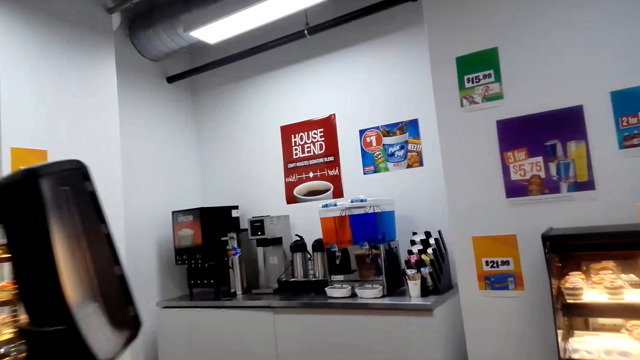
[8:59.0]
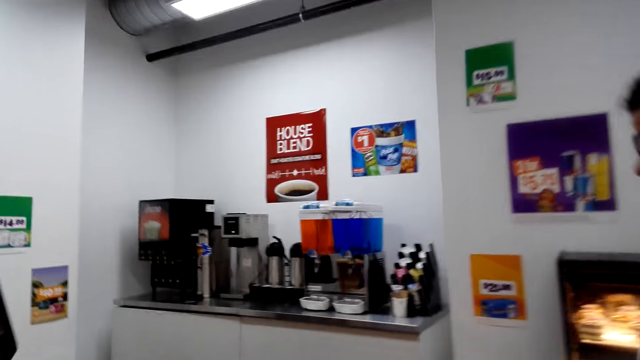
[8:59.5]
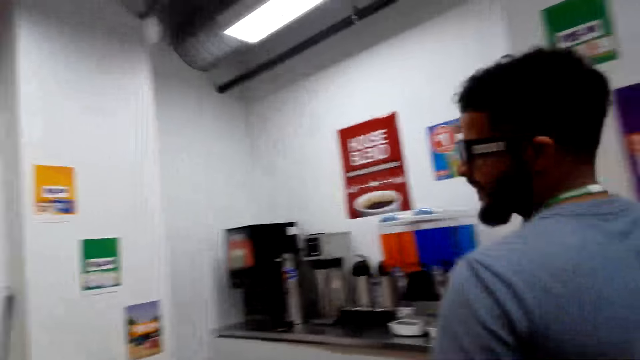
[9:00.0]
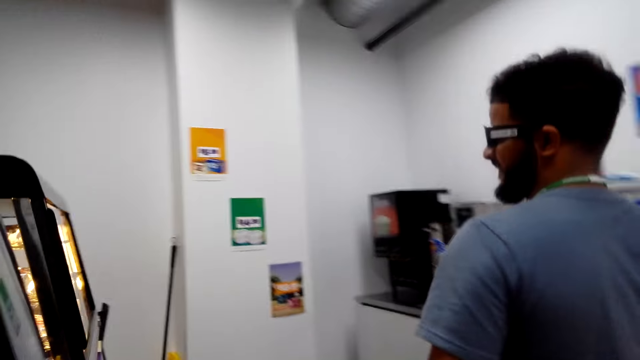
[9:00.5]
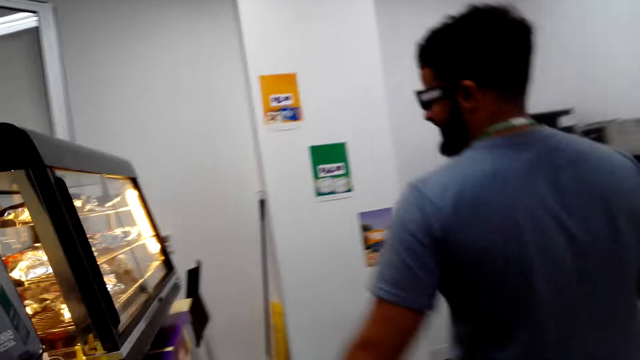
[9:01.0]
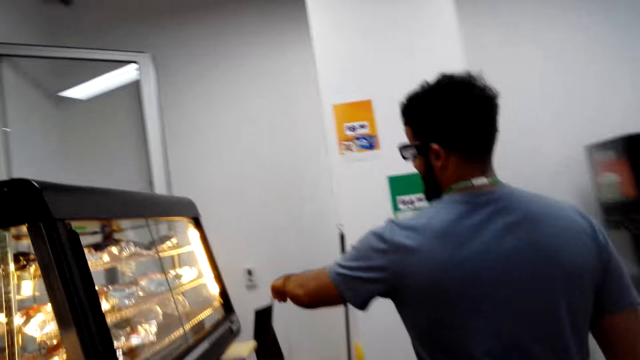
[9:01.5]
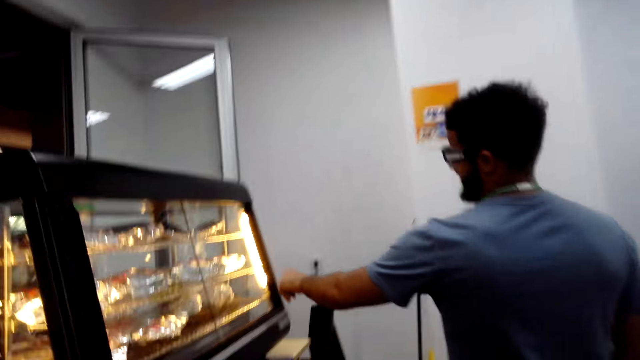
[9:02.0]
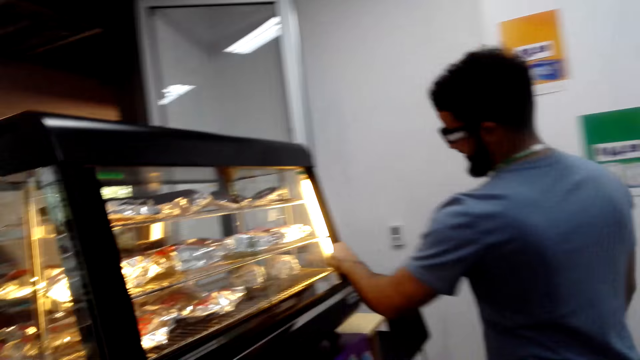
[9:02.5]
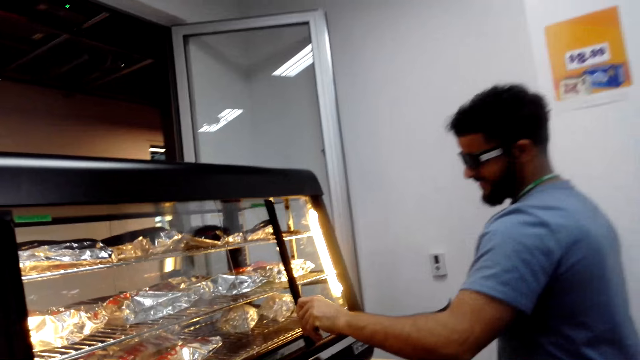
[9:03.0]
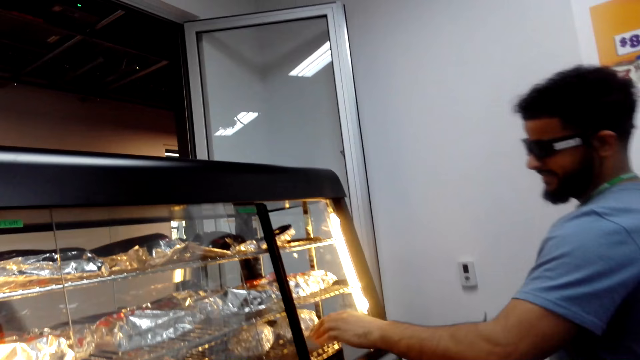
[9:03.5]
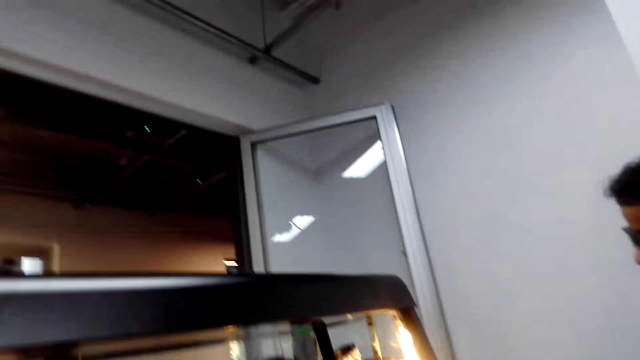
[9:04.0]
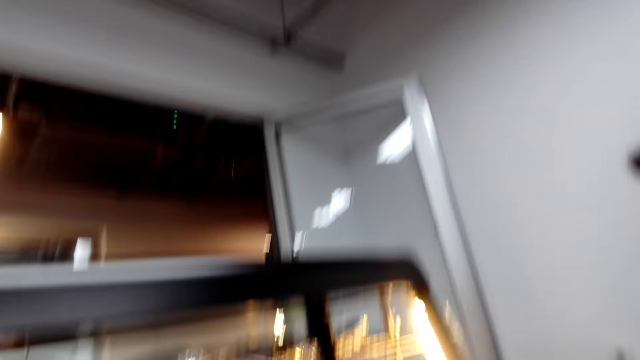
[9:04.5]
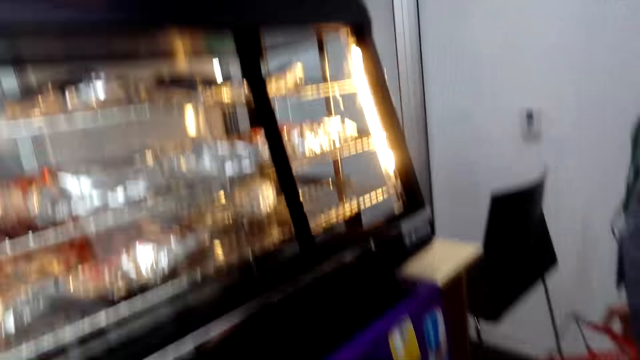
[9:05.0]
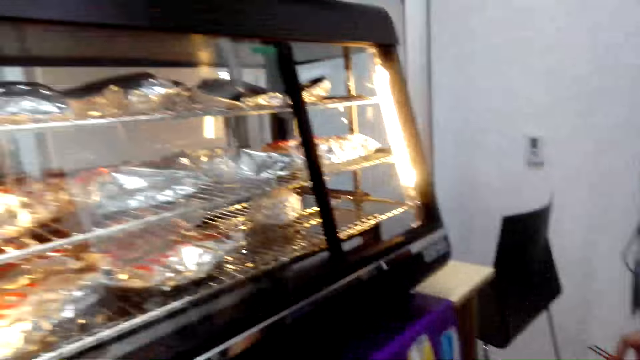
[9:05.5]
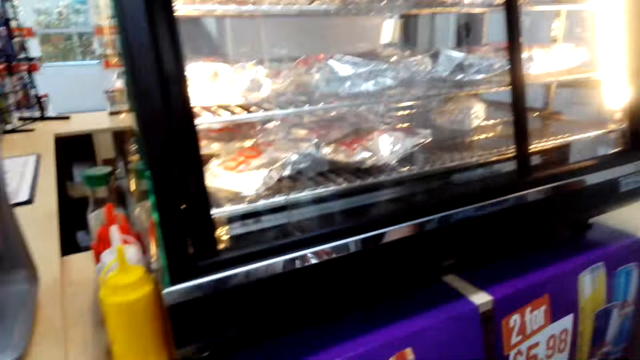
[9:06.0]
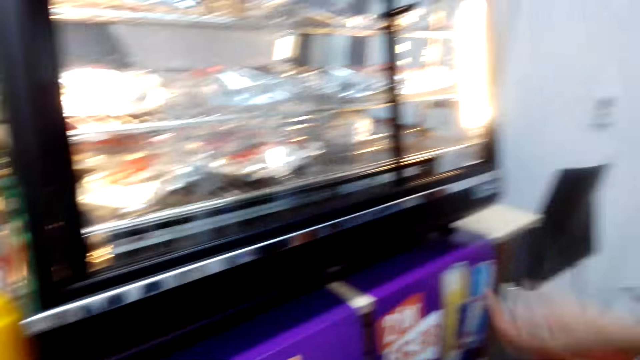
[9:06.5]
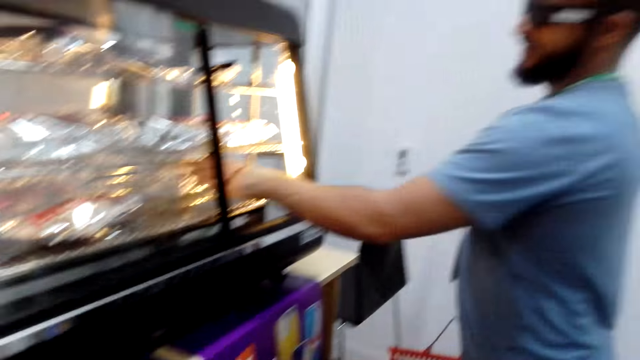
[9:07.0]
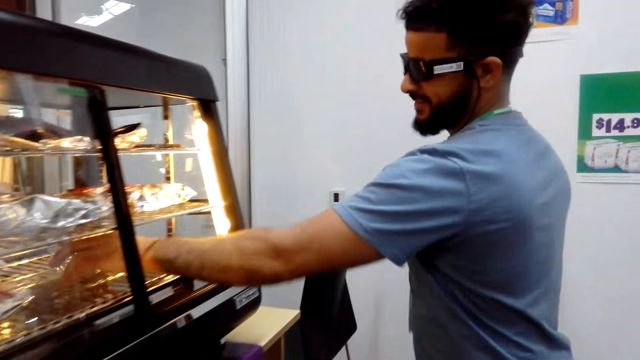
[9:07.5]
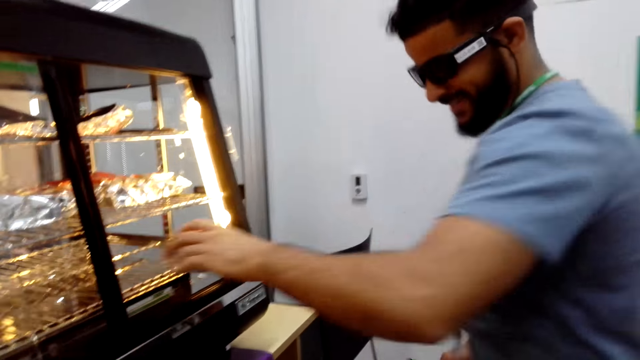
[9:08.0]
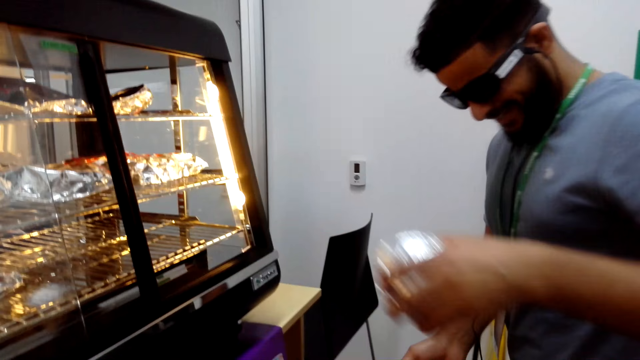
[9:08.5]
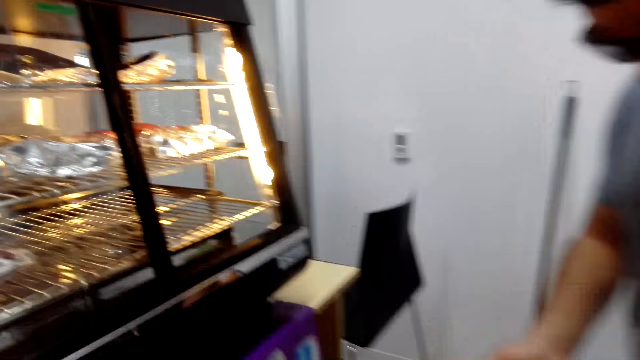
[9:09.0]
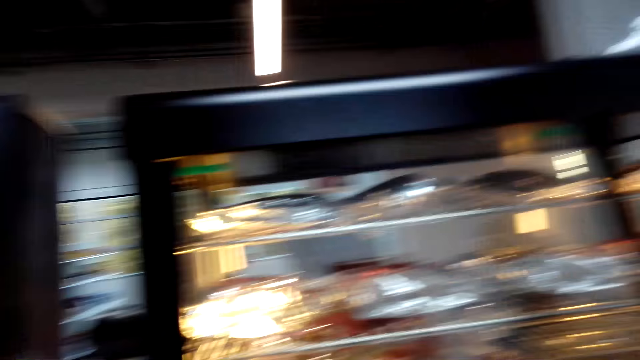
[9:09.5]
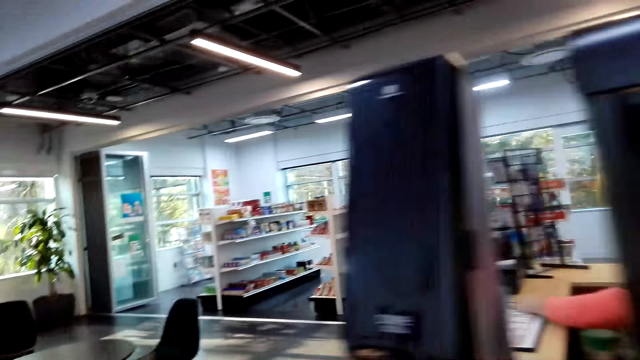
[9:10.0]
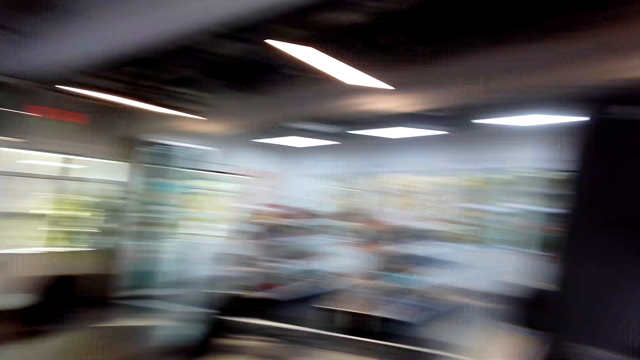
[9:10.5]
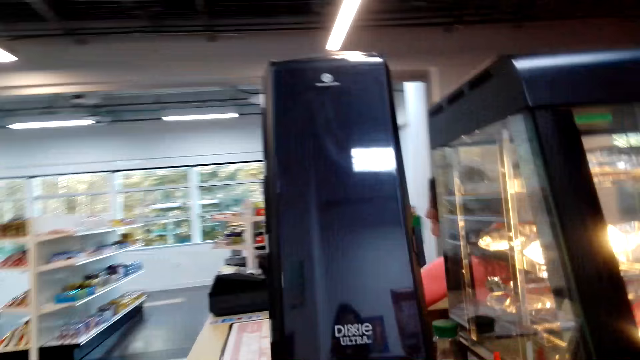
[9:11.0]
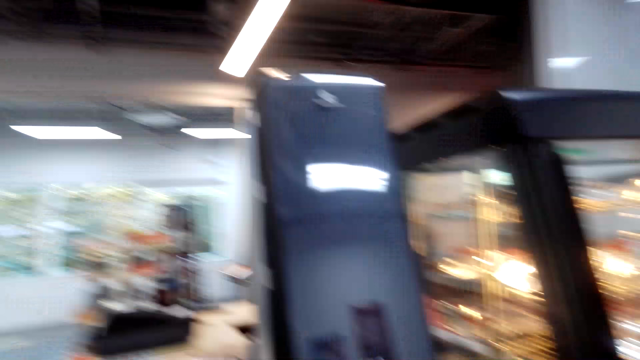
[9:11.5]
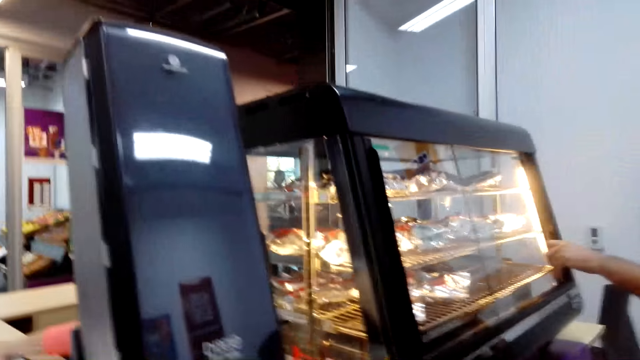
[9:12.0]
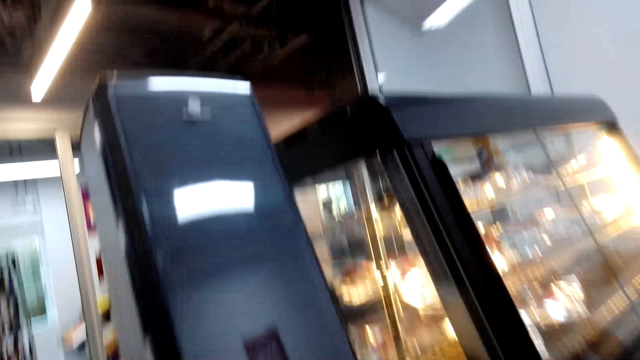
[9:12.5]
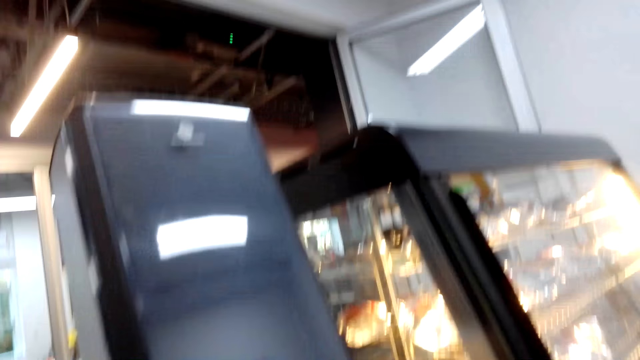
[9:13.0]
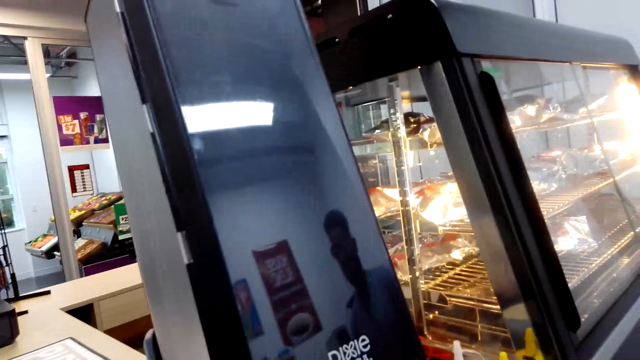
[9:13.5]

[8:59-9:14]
The camera wearer converses with a man. They walk around the supermarket. The man picks up the food. The camera wearer opens a shelf. They converse with the man. They look around the shelf. They converse with the man. The man puts the food in the bucket. The camera wearer turns around the shop. They walk around the shop. They converse with the man.

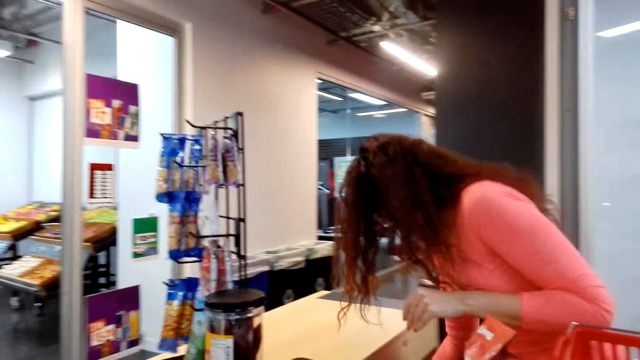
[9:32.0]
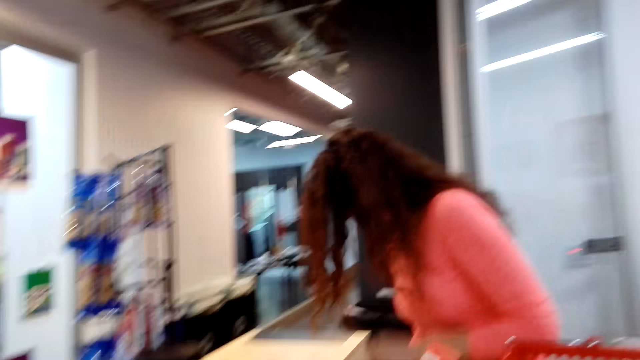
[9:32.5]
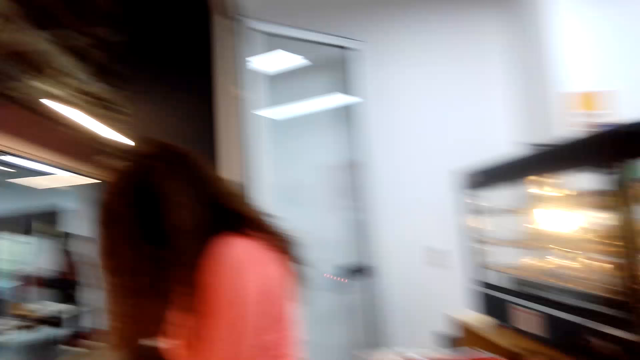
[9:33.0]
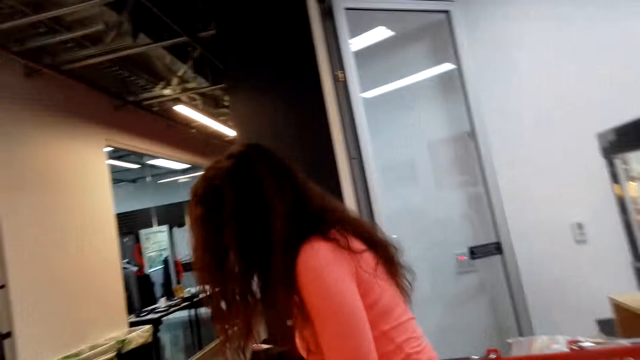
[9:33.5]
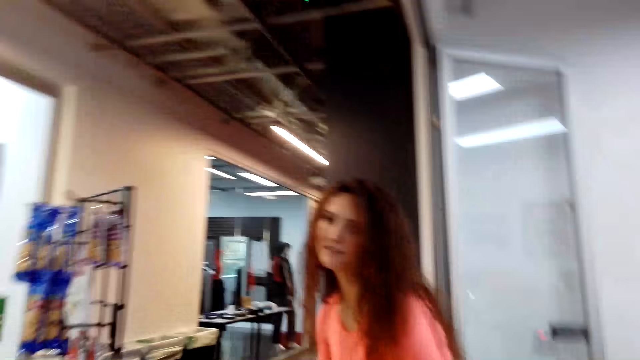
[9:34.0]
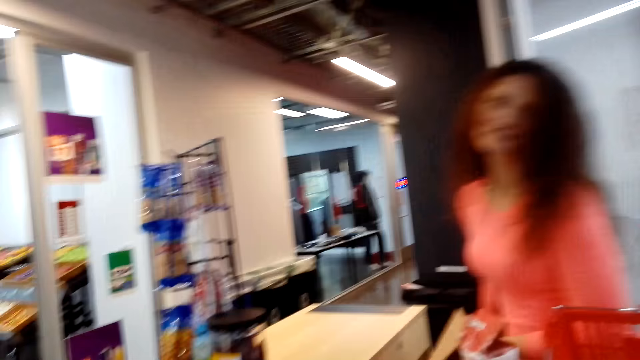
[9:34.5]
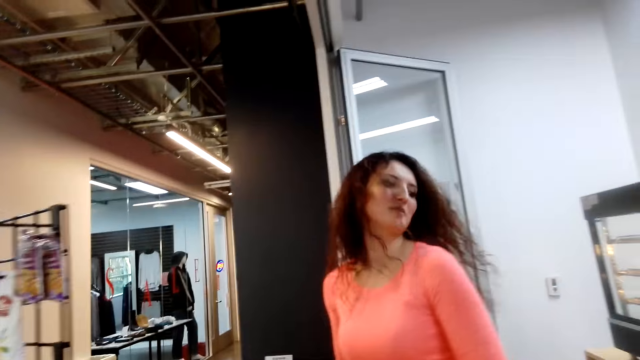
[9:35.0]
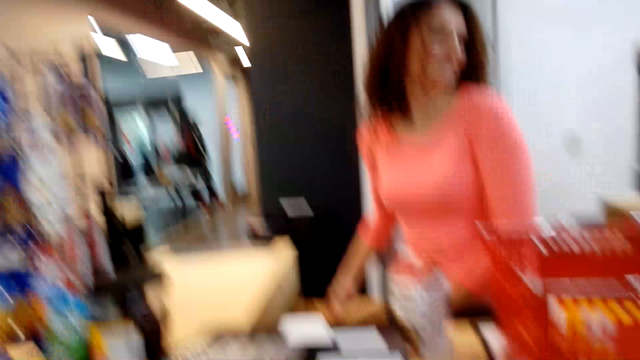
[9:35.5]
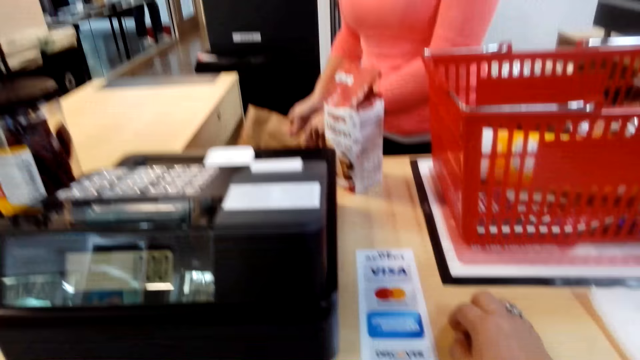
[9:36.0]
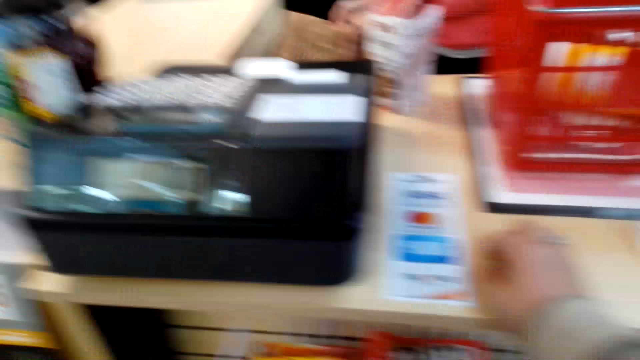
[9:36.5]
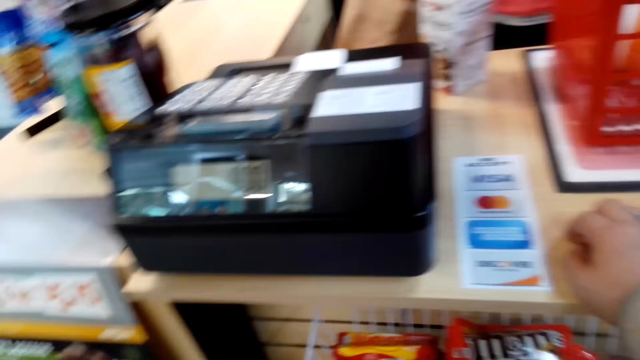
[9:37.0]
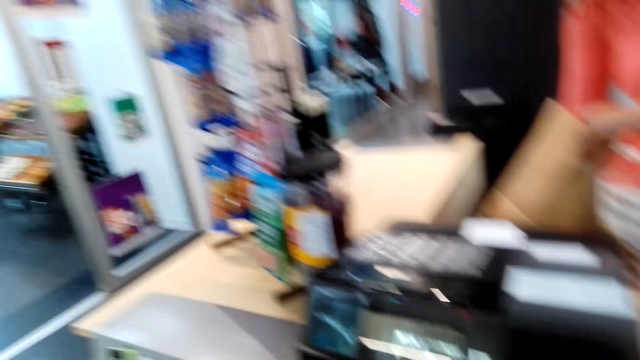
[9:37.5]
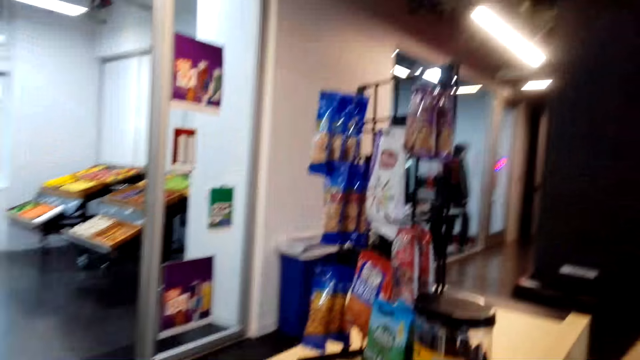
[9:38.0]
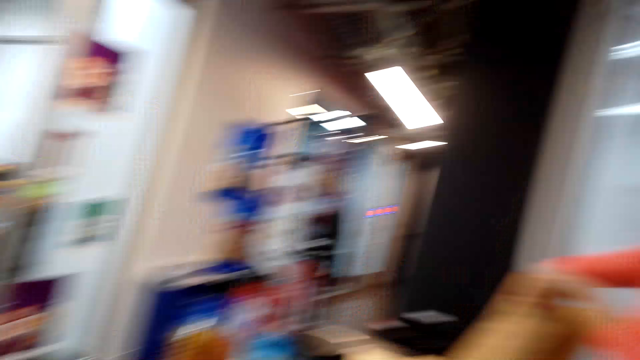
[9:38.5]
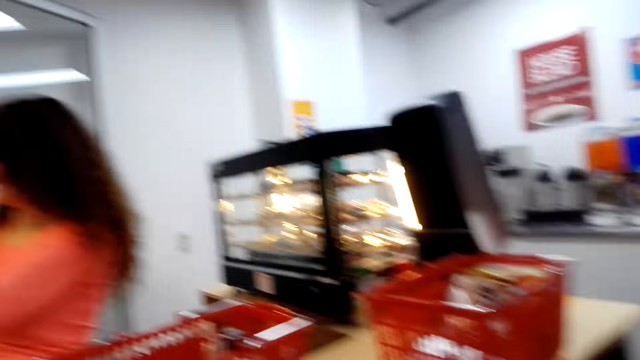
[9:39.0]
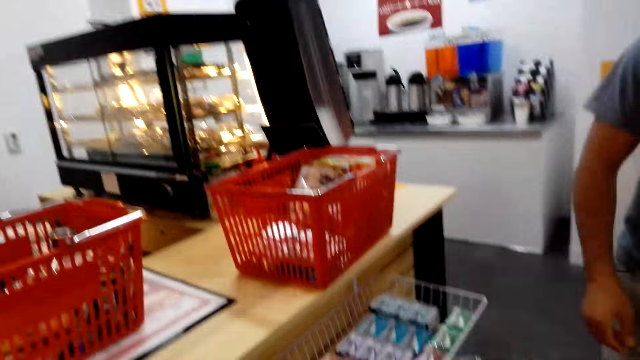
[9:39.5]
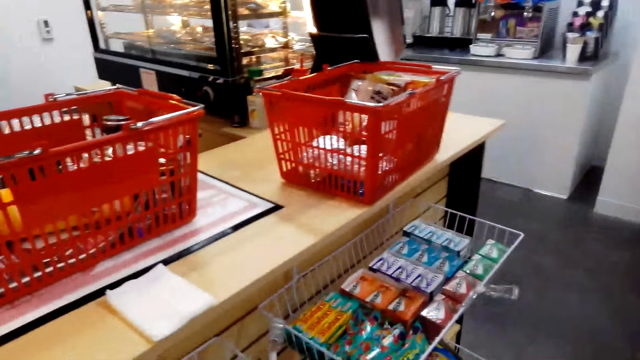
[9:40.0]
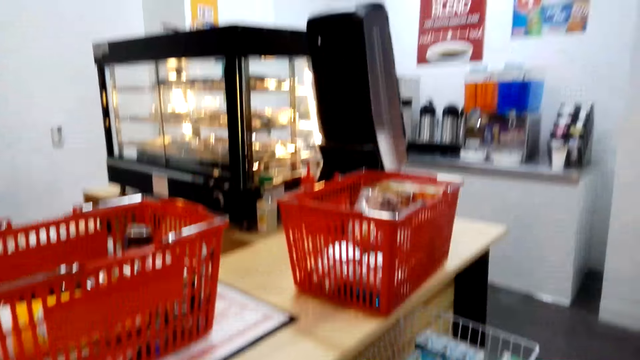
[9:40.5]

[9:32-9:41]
The camera wearer converses with a person. The person talks. The camera wearer looks around the counter. They talk. They walk around the room.
